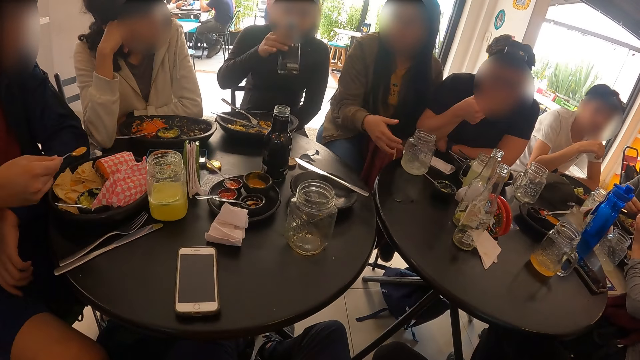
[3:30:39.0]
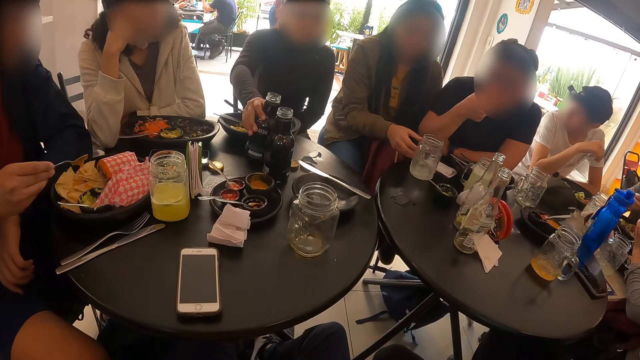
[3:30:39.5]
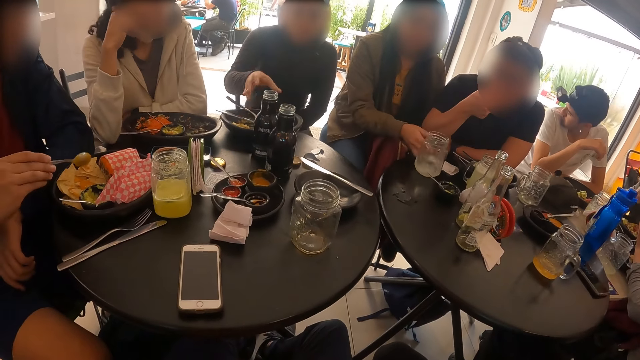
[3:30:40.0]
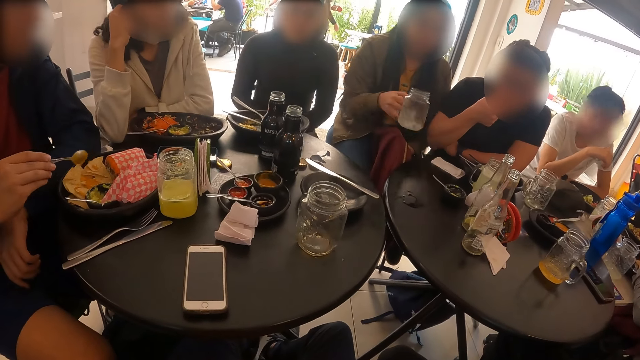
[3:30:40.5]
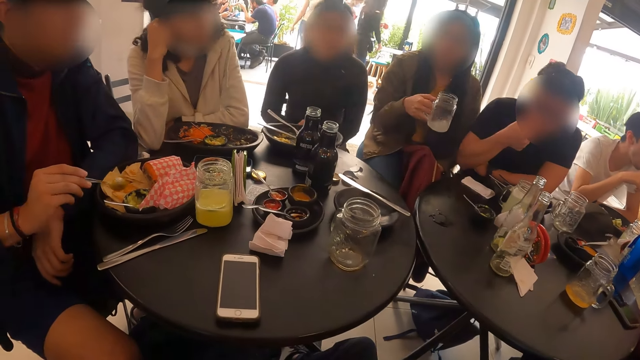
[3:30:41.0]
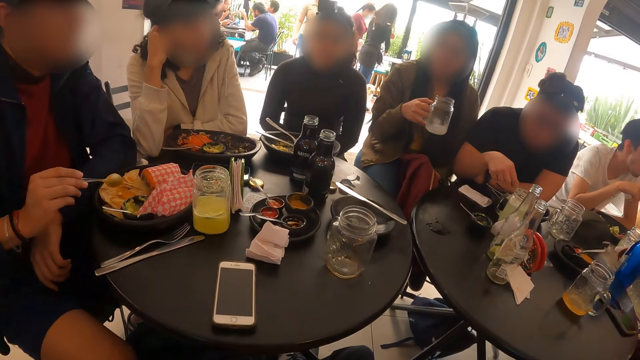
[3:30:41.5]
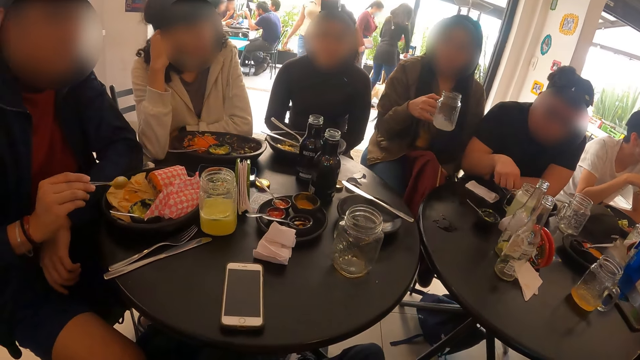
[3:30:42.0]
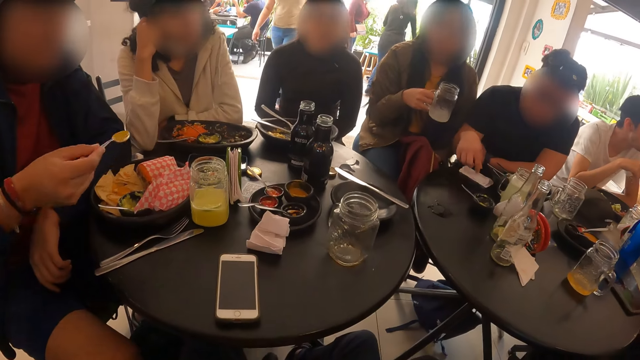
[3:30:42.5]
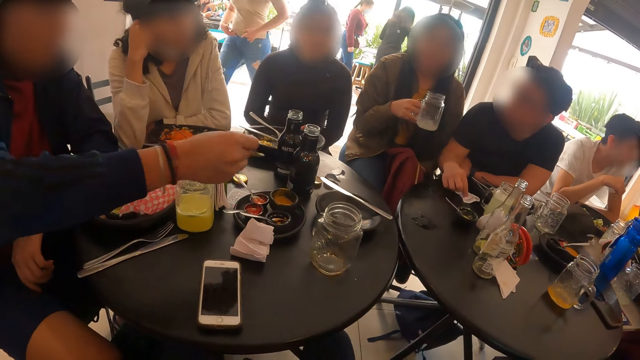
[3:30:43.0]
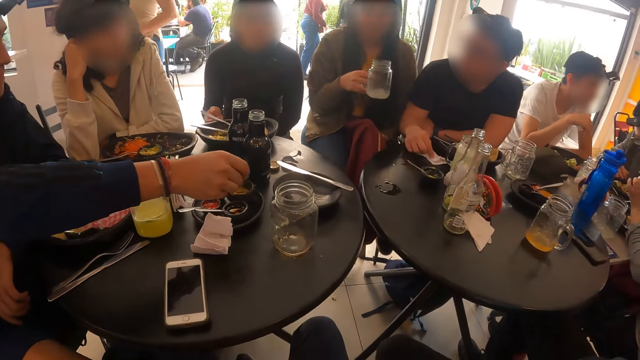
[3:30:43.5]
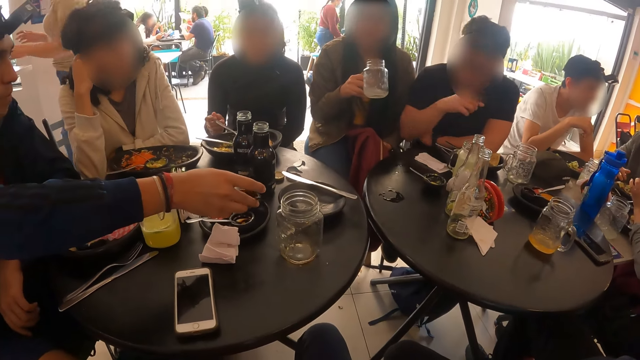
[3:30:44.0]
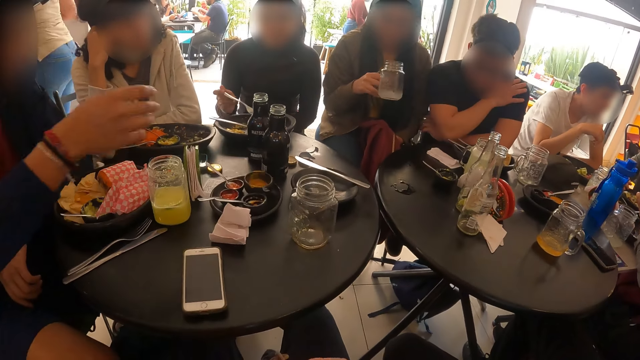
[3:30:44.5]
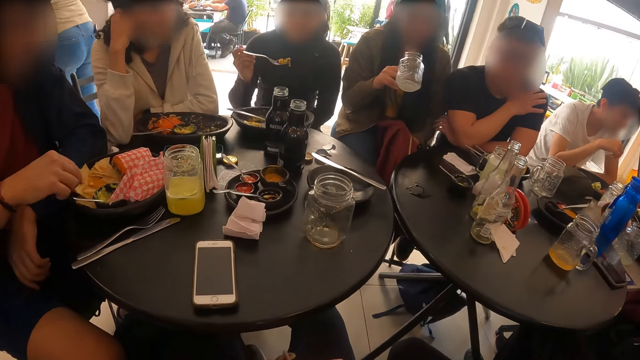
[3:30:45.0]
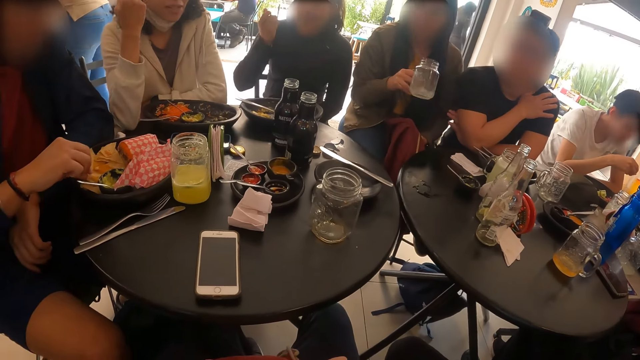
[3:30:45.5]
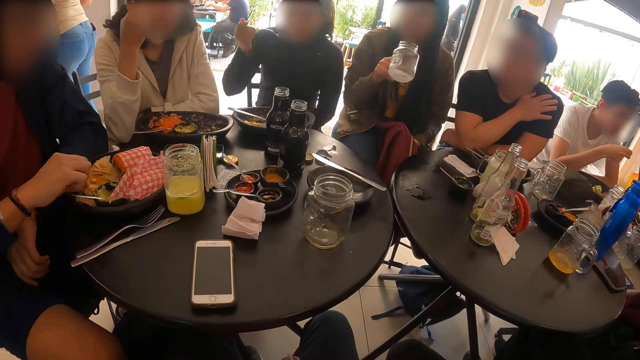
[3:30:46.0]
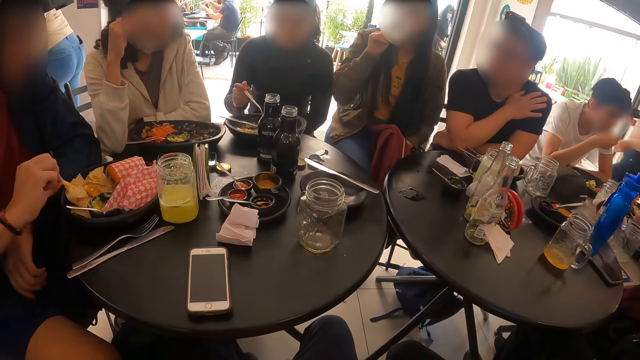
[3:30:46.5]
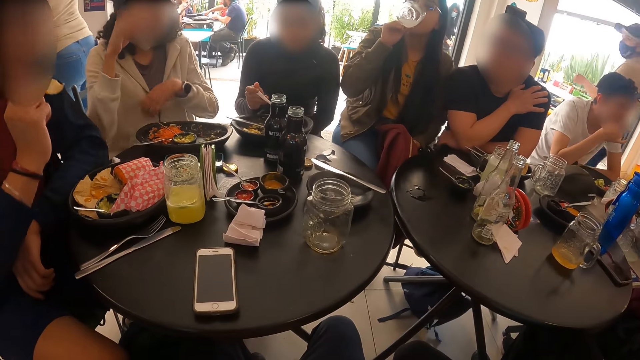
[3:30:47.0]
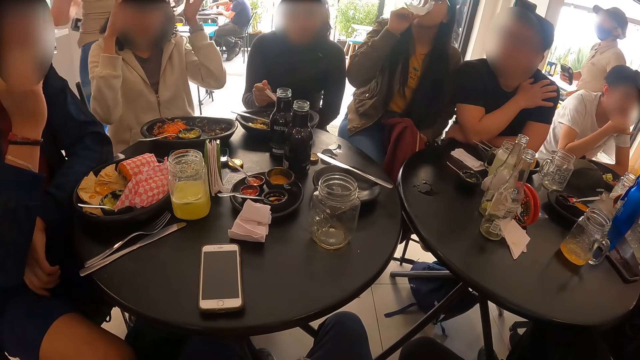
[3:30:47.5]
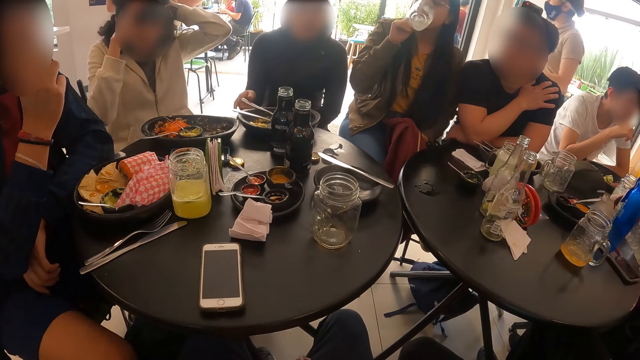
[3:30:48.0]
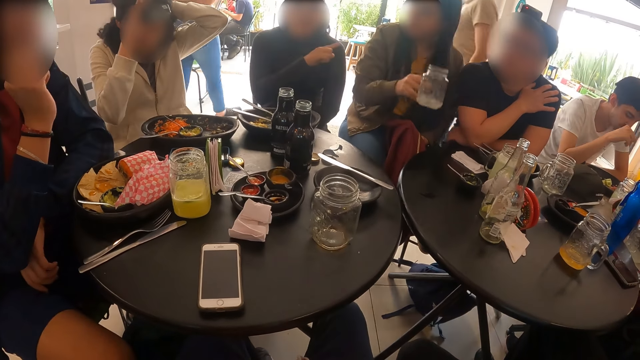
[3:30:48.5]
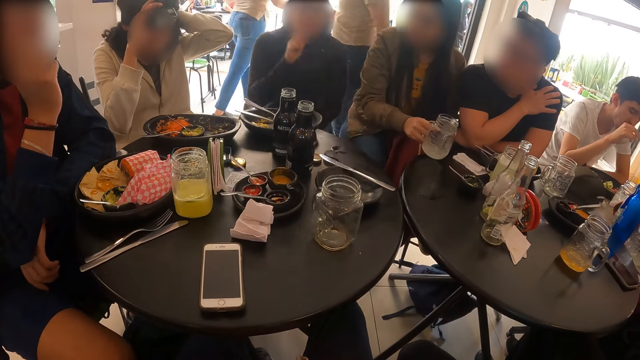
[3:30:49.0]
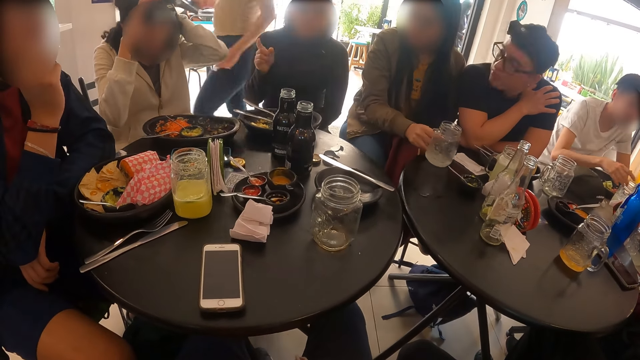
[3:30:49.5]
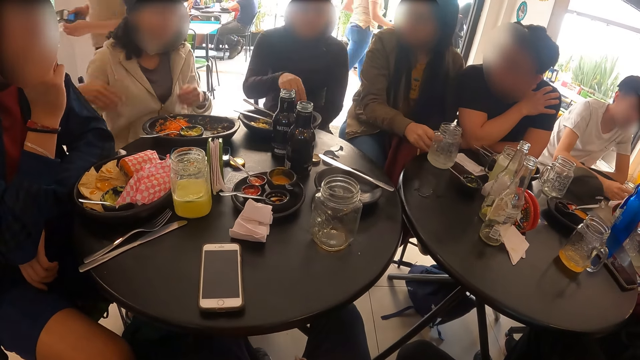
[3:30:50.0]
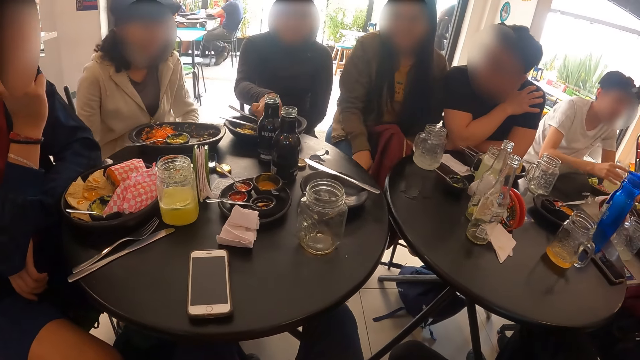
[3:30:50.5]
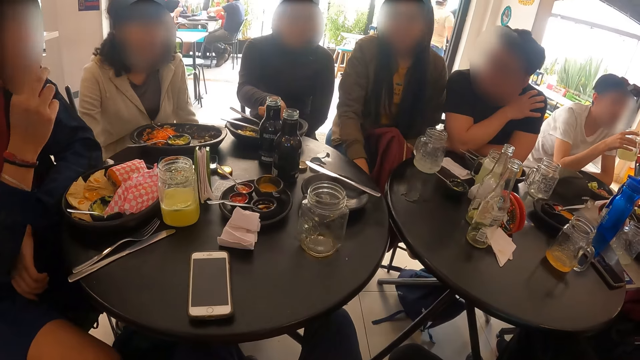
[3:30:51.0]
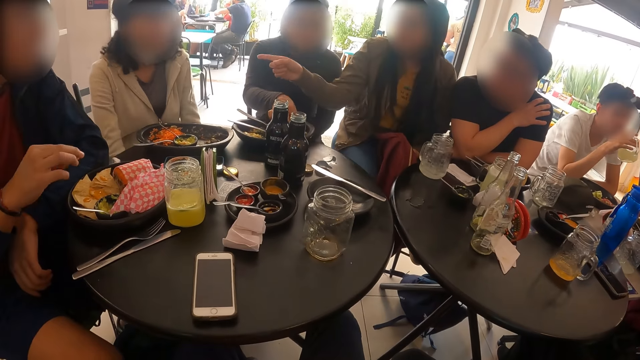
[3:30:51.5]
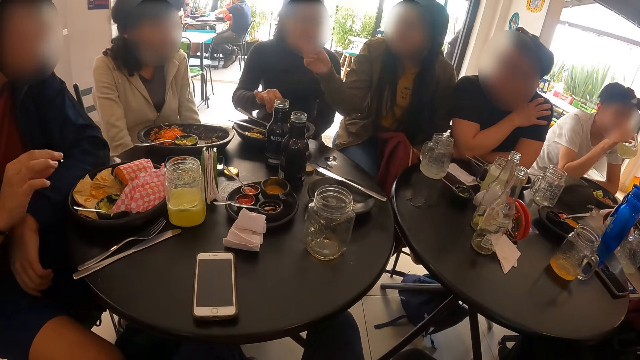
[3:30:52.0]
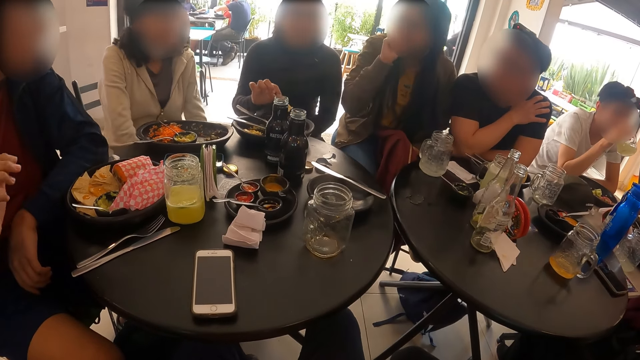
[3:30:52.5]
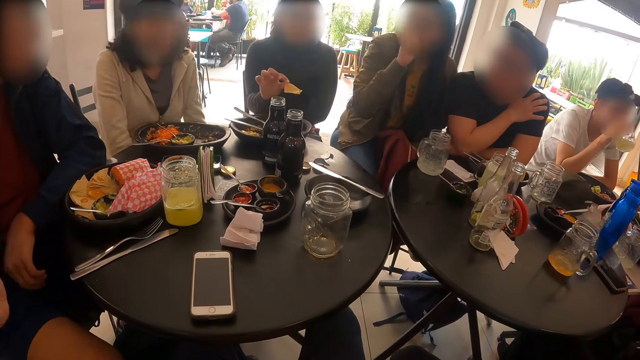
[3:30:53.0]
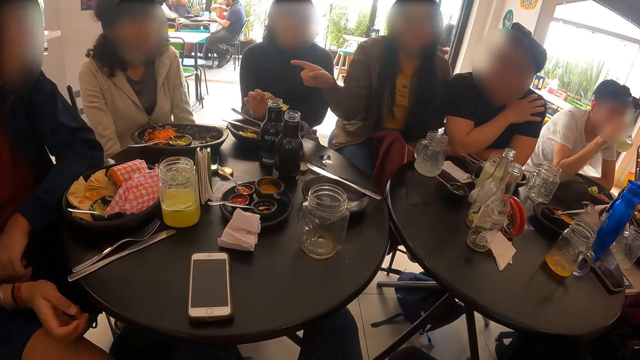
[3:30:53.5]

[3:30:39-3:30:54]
A man pours the sauce in the plate with the spoon in his right hand. A woman drops the bottle on the table with her right hand. Another woman picks up the jar of beer on the table with her right hand and shakes the jar of beer on the table in her right hand. The man drops the spoon in the plate with his right hand. The other woman drinks from the jar of beer in her right hand. The man eats the burger with his right hand. A third woman adjusts the head camera on her head with both hands. The second woman drops the jar of beer on the table with her right hand. She interacts with the group of people.

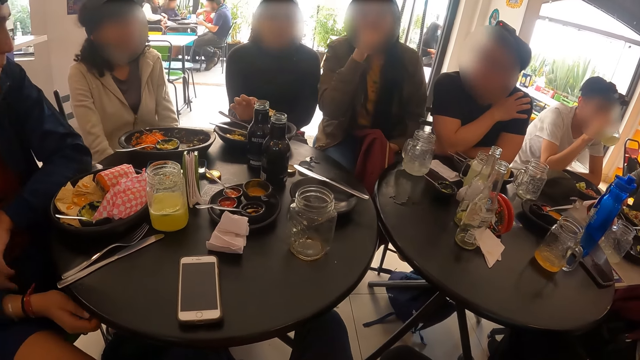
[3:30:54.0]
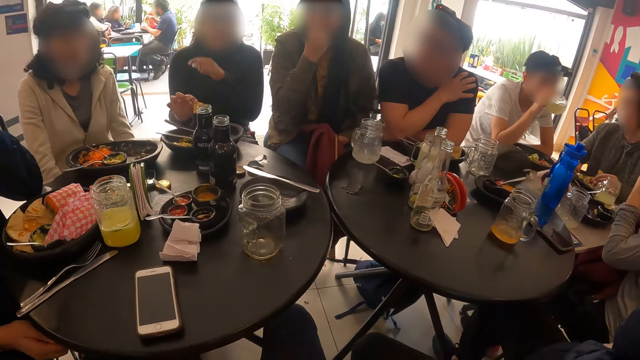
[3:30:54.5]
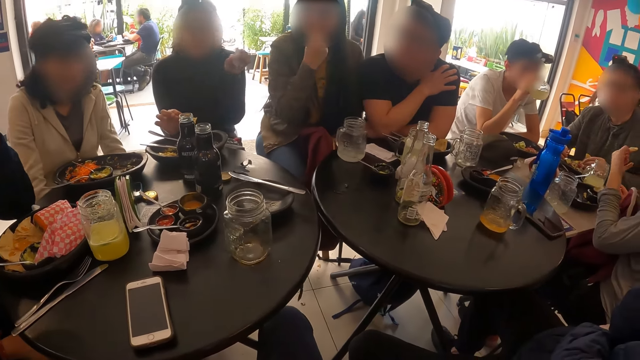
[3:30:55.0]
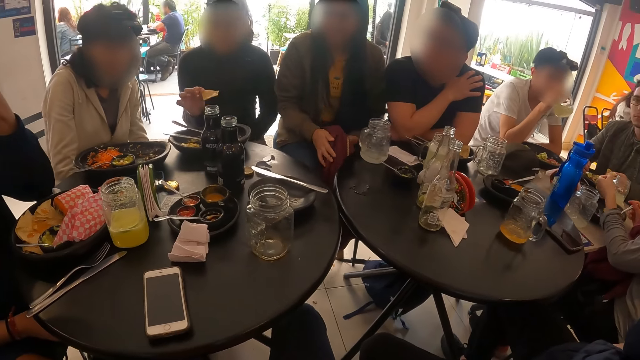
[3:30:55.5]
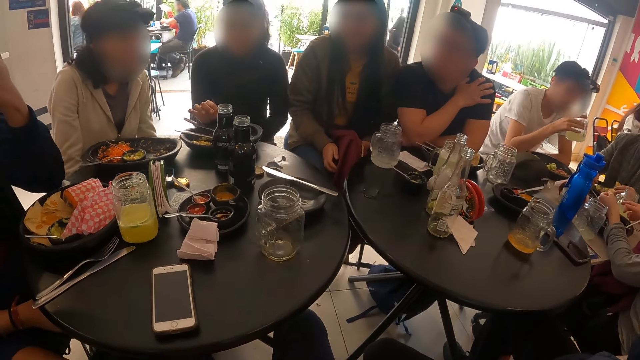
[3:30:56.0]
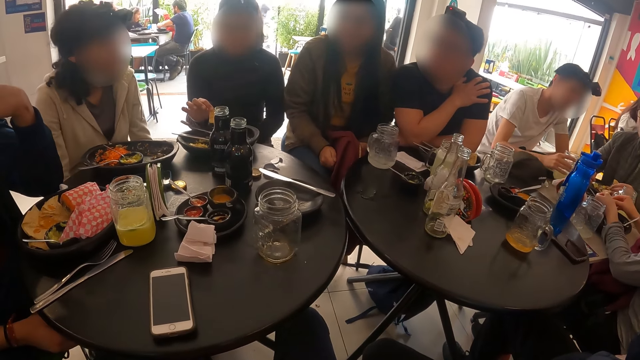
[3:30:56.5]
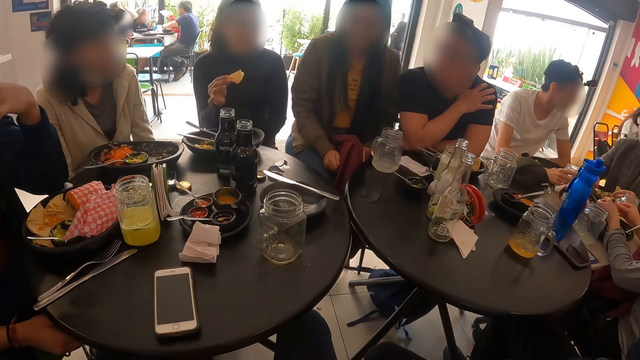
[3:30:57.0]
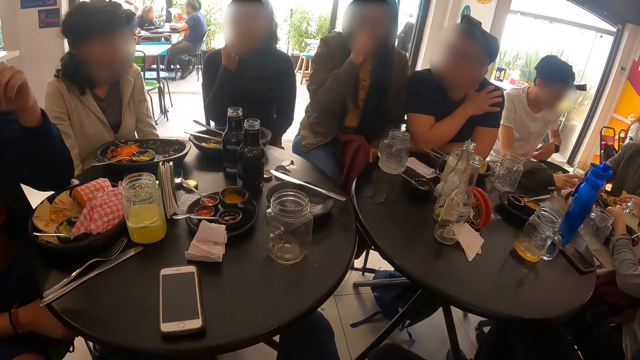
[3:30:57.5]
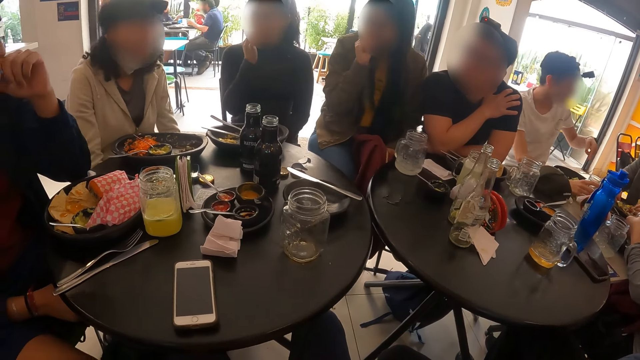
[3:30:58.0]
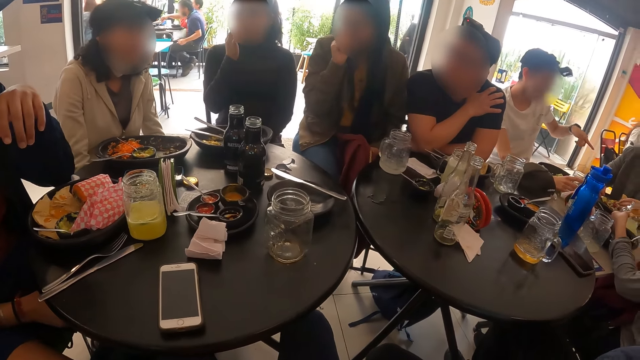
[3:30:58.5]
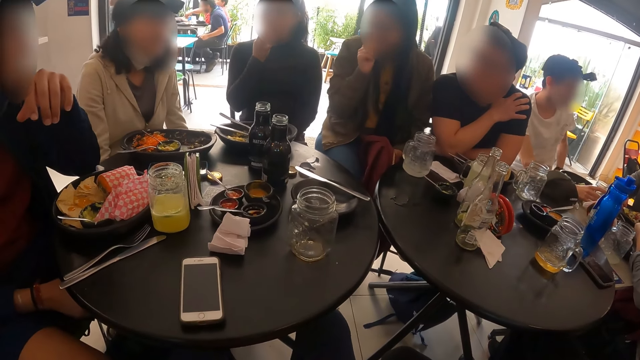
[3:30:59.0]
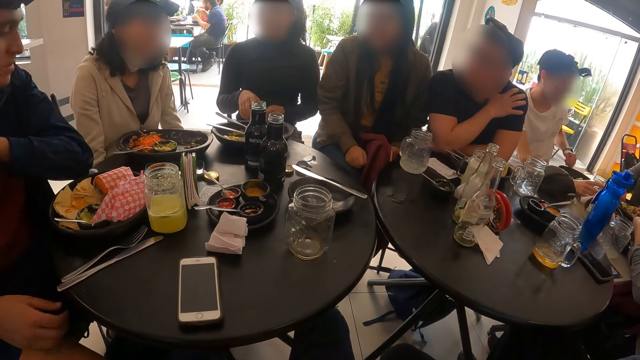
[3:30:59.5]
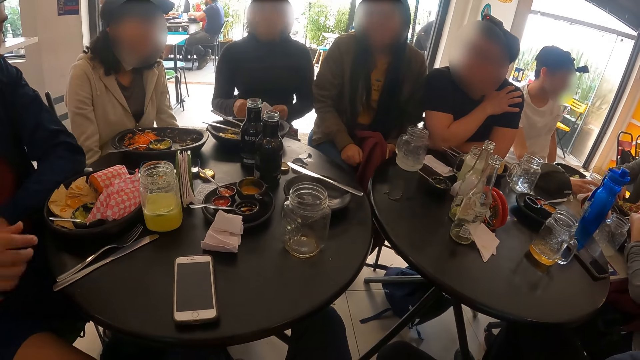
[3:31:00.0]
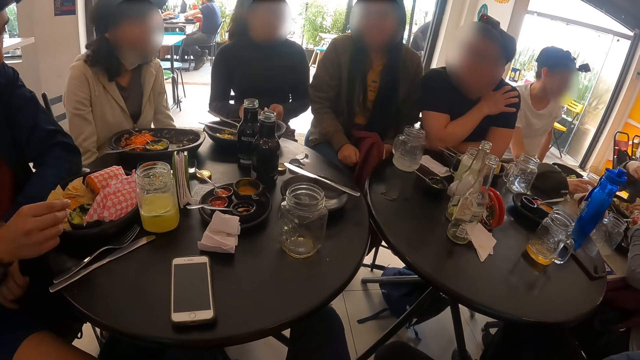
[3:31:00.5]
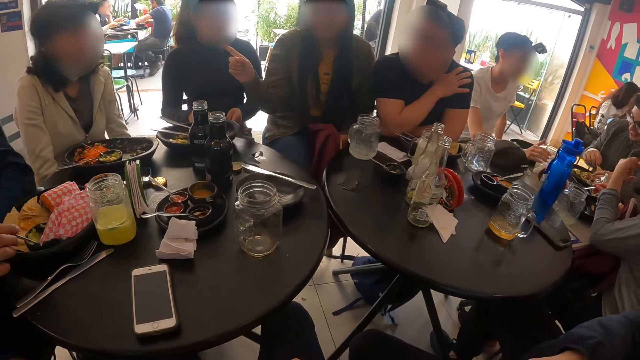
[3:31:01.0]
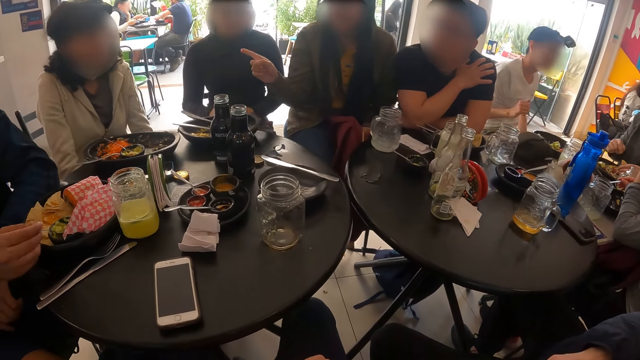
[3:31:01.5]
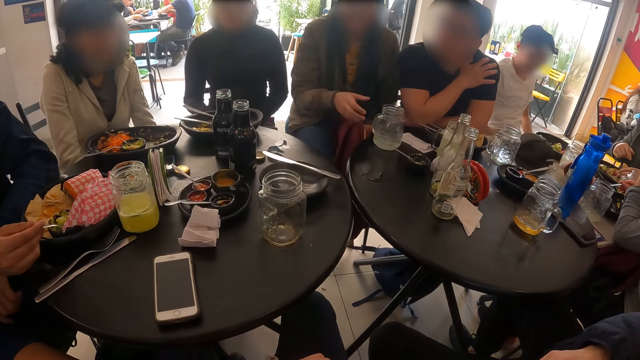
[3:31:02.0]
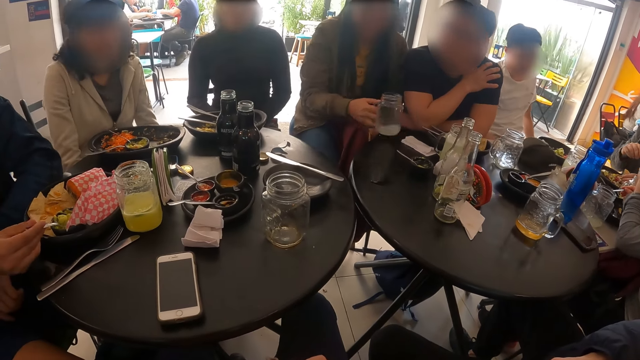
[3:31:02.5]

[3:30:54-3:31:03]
A man holds the spoon with his right hand and scoops cheese from the plate with the spoon in his right hand. A woman picks up the jar of beer on the table with her right hand.
